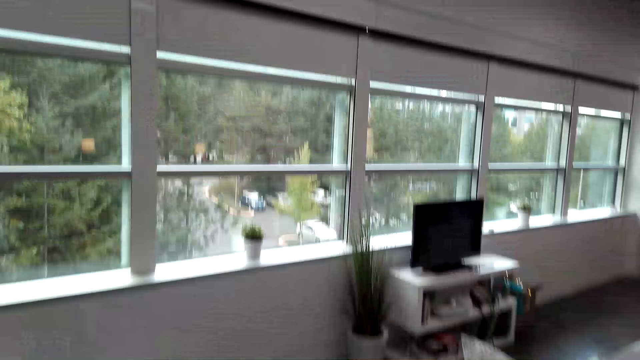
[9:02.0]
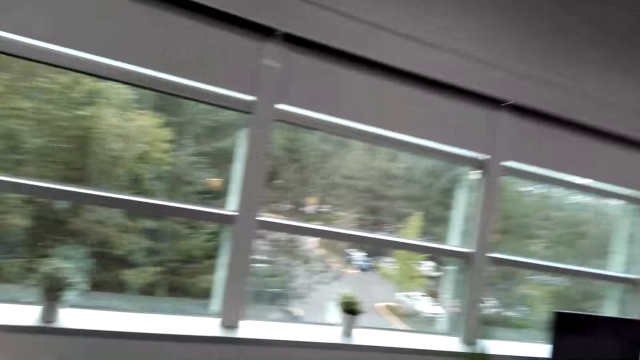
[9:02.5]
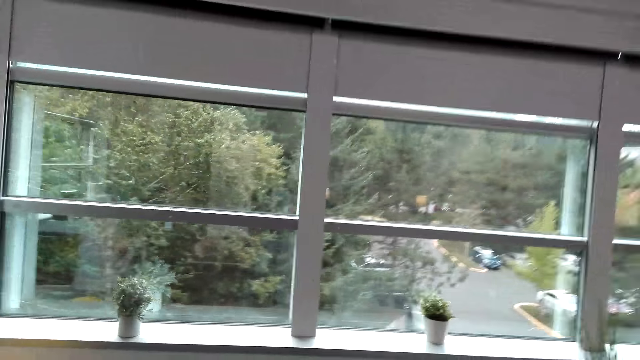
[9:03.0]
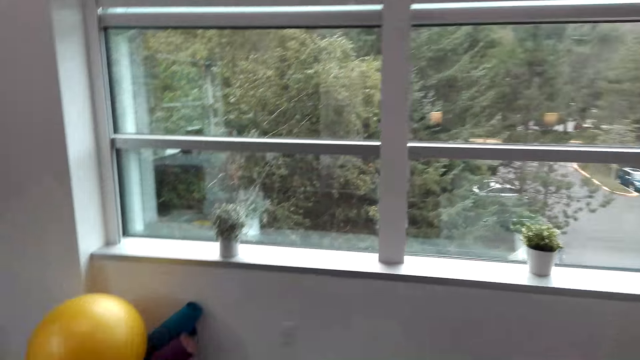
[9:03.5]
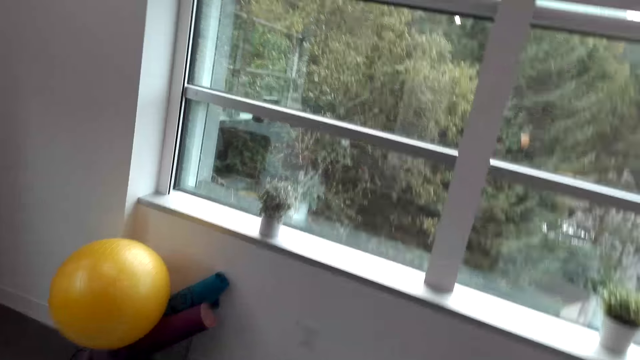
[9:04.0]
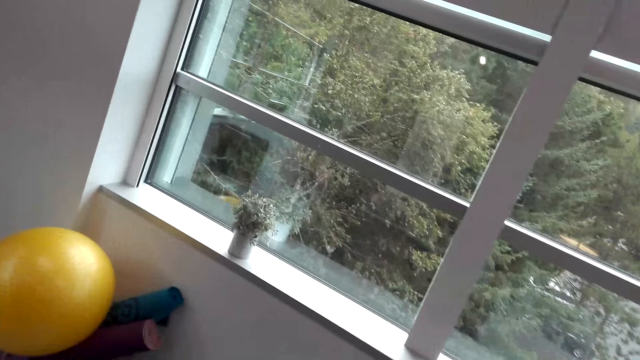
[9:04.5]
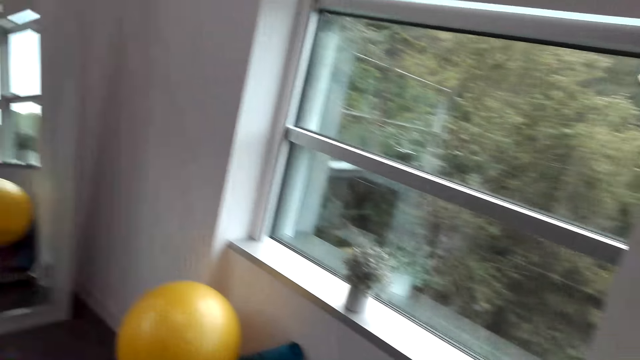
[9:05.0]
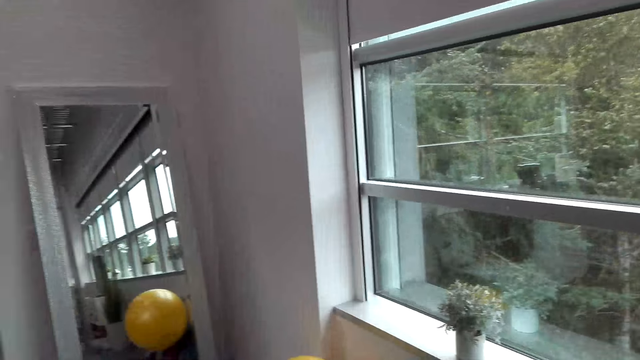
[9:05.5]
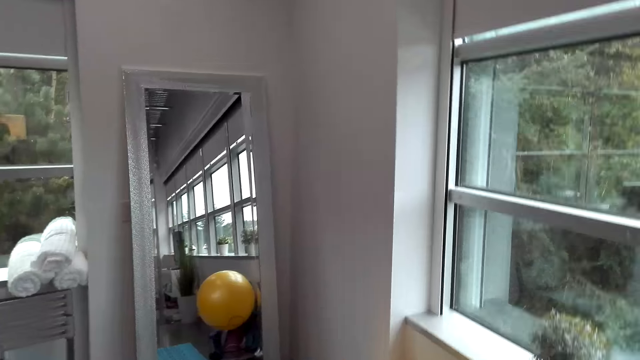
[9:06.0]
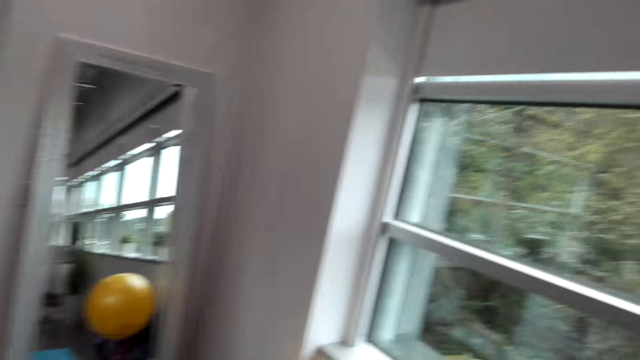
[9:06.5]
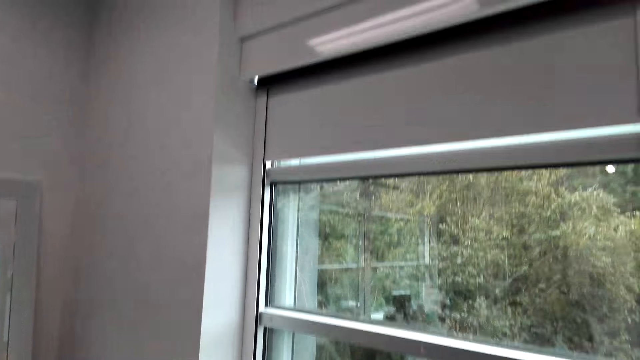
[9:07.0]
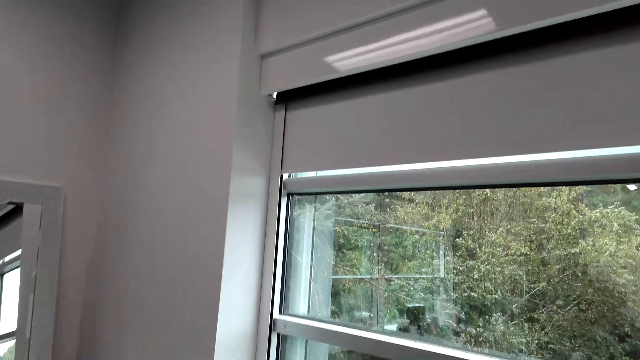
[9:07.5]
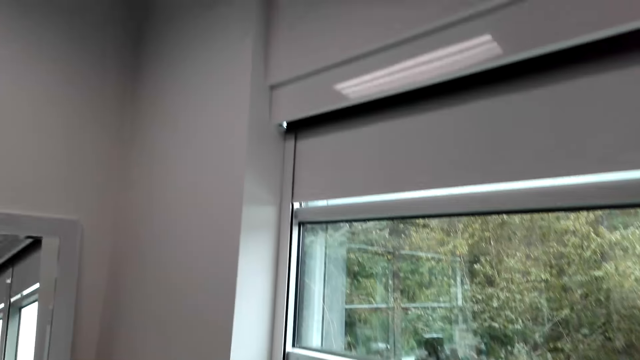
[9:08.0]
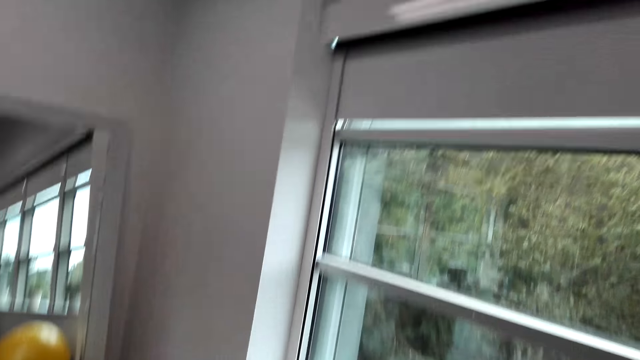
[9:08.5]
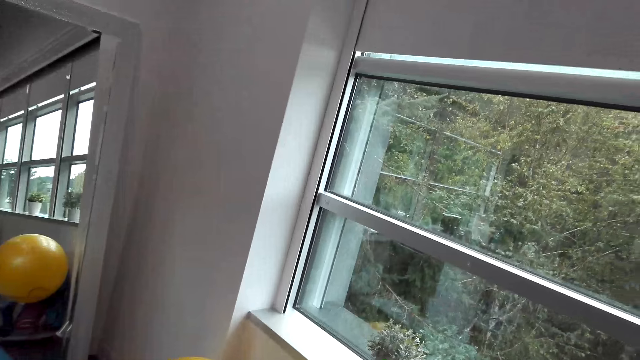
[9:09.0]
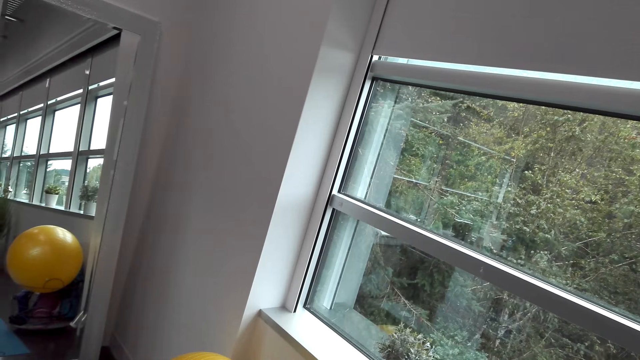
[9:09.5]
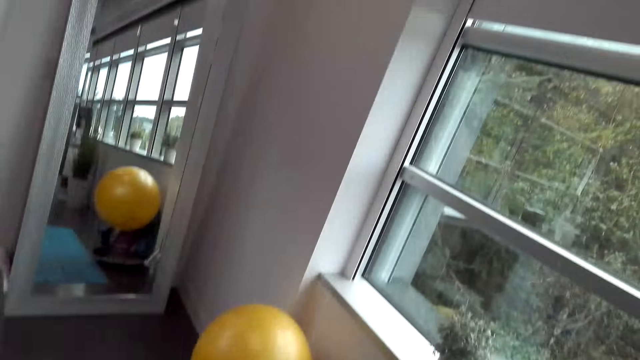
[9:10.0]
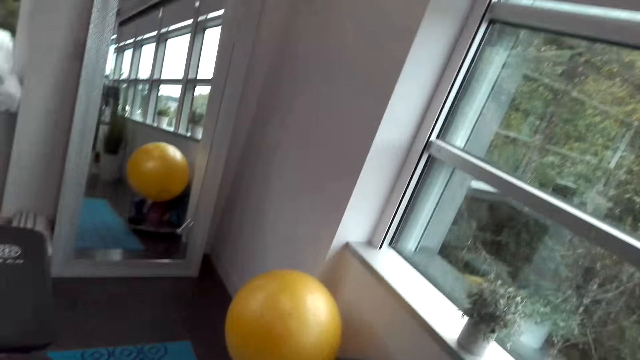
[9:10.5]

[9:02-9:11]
The camera wearer walks in the room. The woman talks to the camera wearer. The camera wearer talks to the woman. The woman and the camera wearer walk in the house. The camera wearer looks at the window. The woman dialogues with the camera wearer in the house.

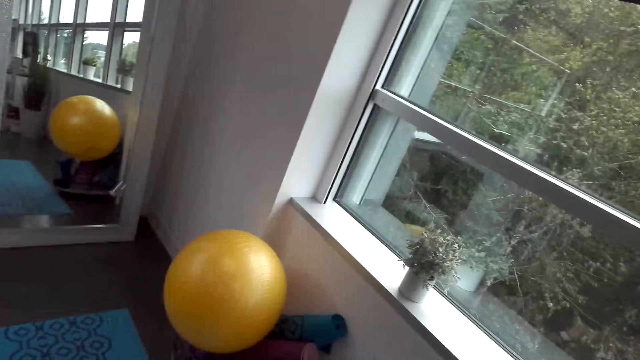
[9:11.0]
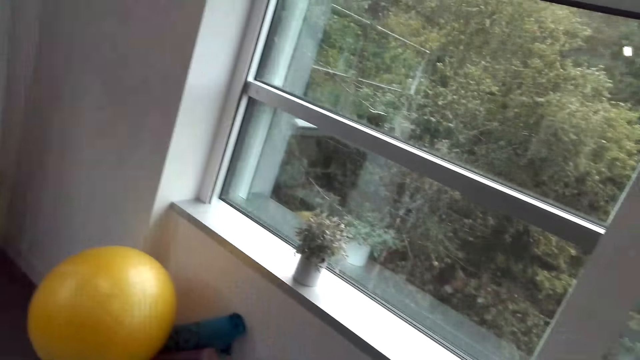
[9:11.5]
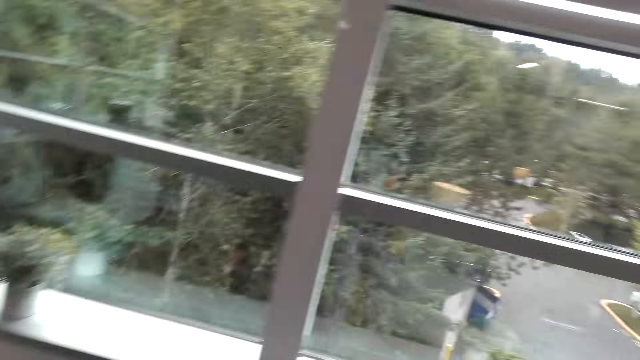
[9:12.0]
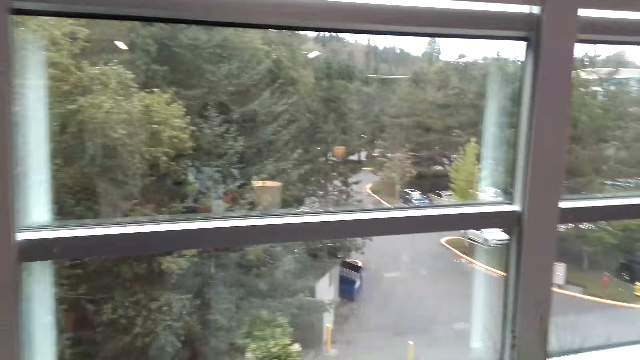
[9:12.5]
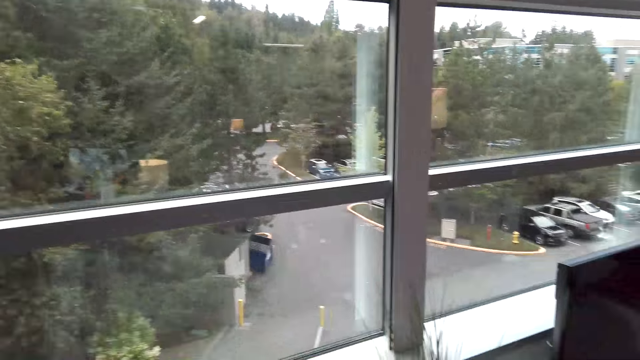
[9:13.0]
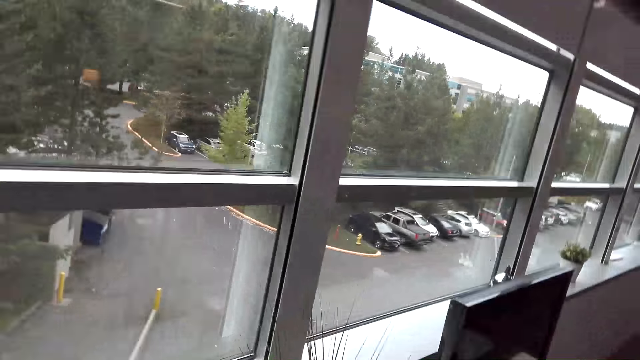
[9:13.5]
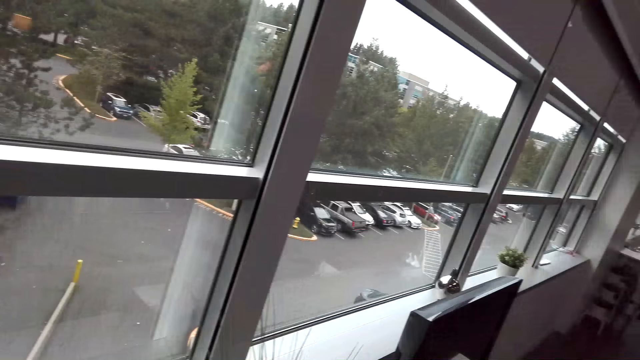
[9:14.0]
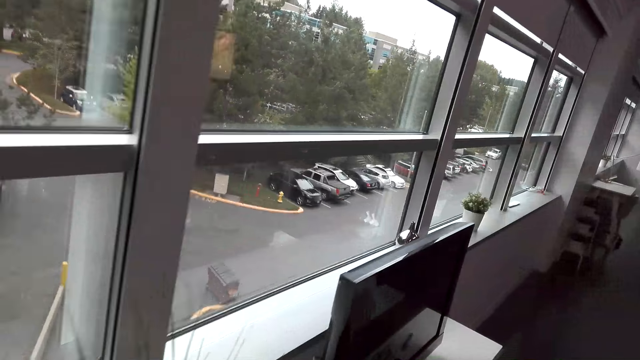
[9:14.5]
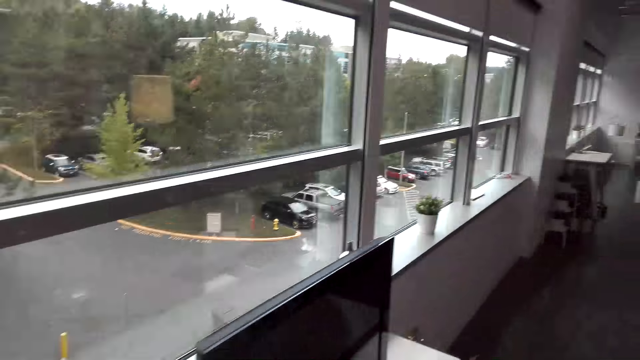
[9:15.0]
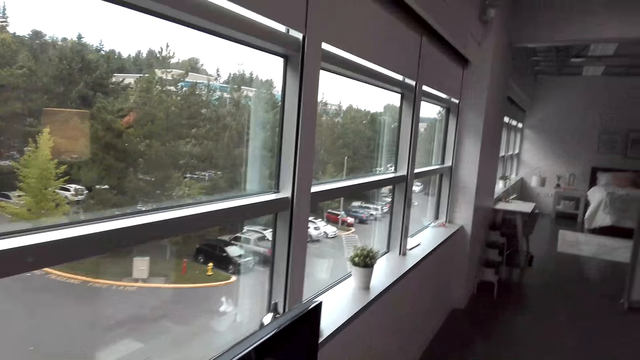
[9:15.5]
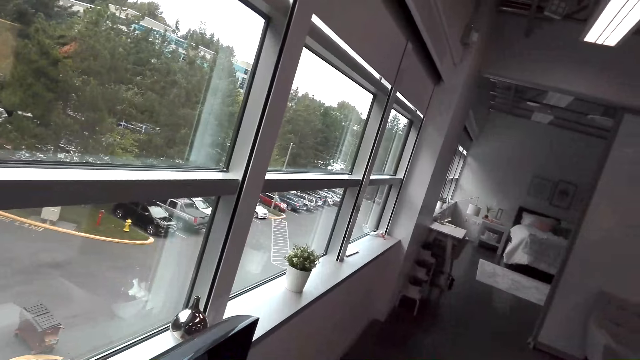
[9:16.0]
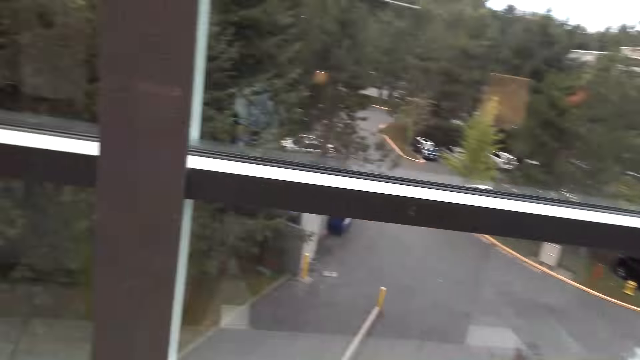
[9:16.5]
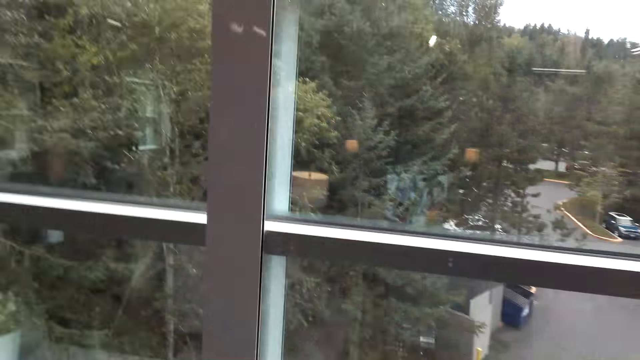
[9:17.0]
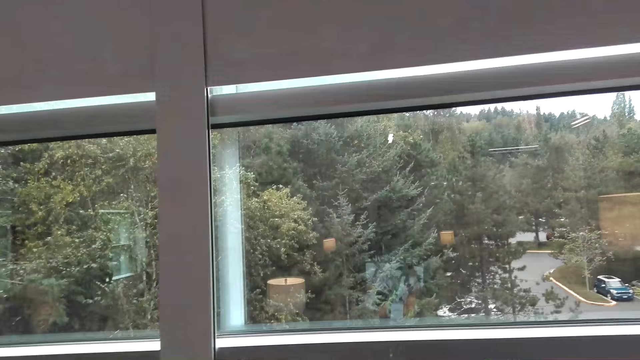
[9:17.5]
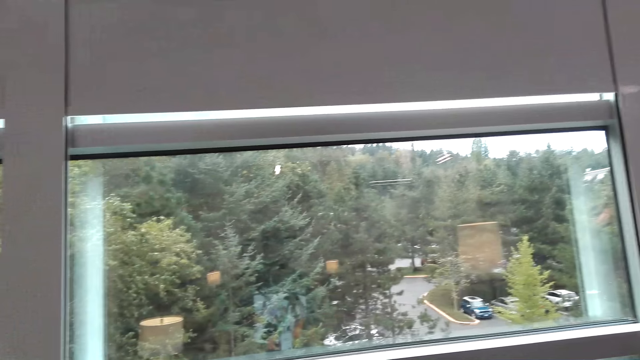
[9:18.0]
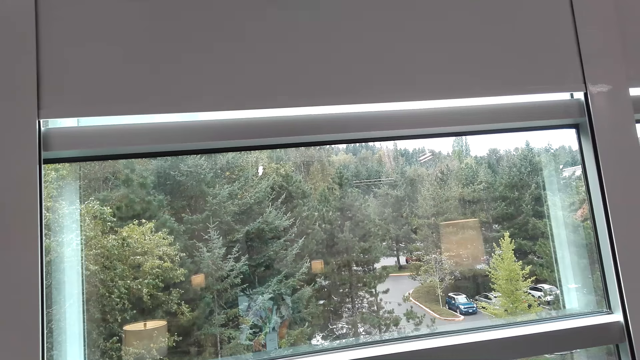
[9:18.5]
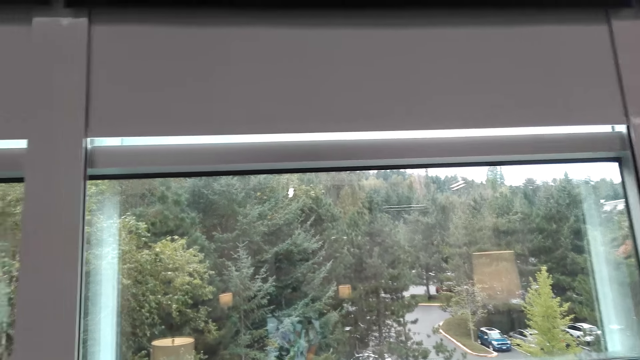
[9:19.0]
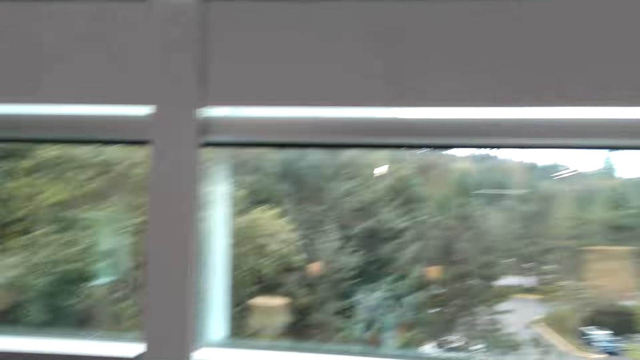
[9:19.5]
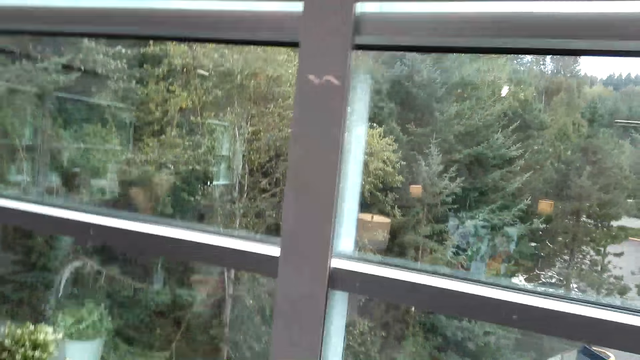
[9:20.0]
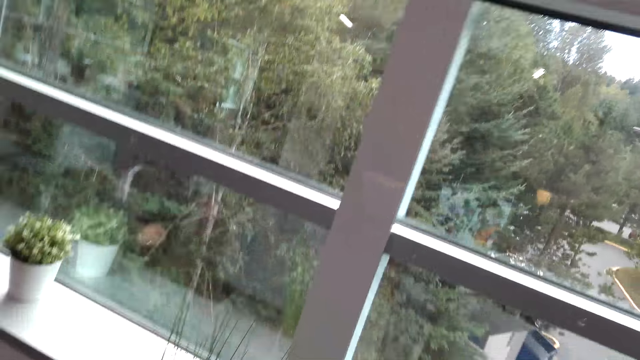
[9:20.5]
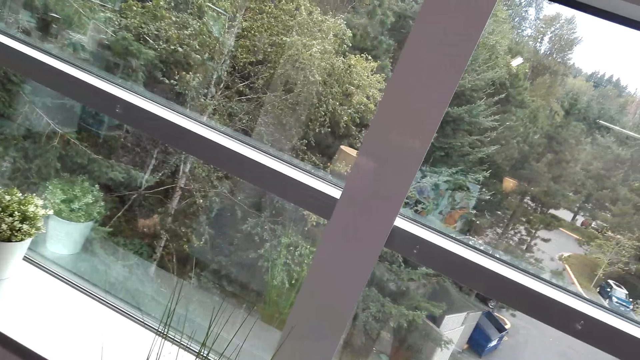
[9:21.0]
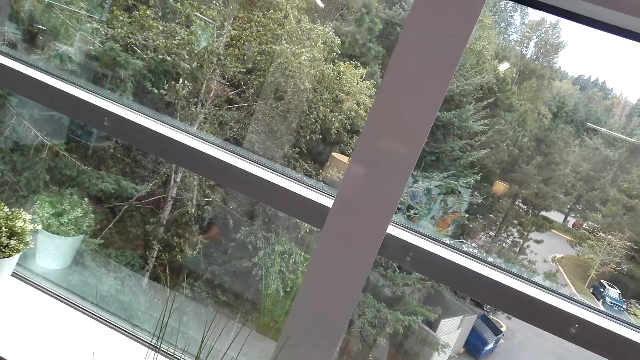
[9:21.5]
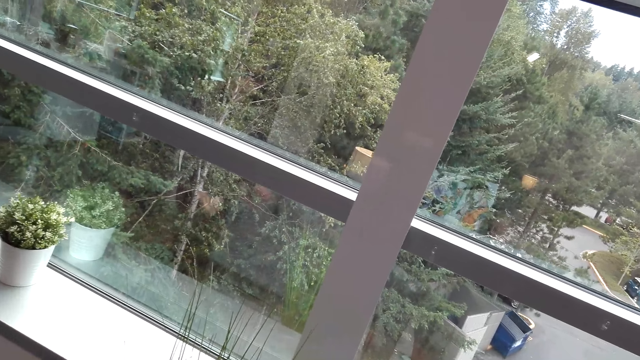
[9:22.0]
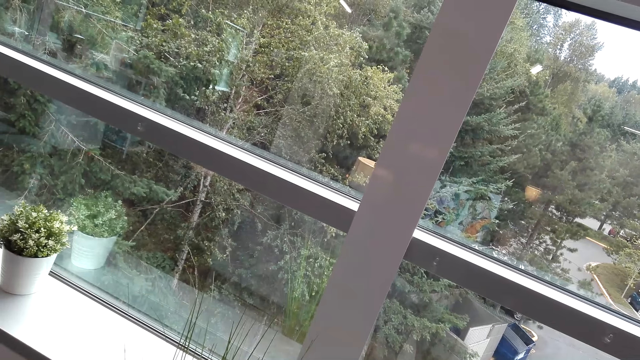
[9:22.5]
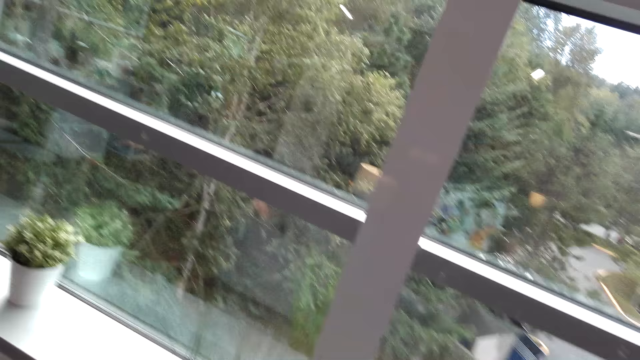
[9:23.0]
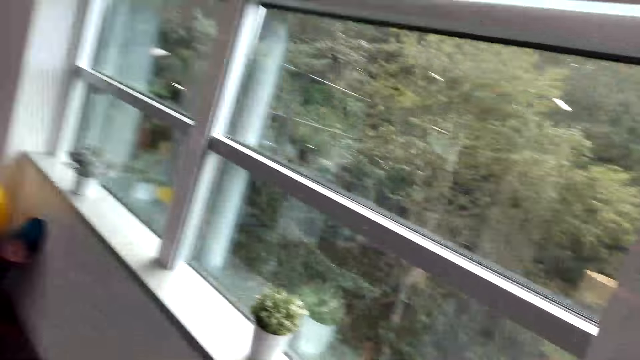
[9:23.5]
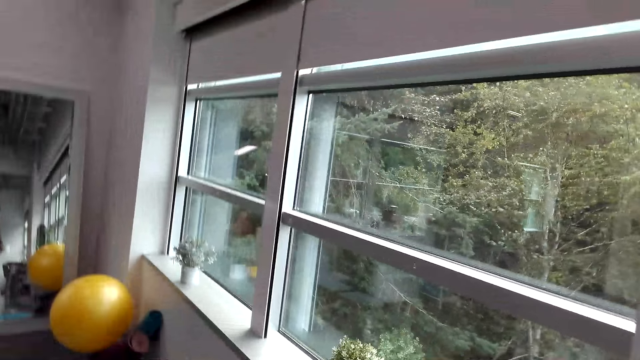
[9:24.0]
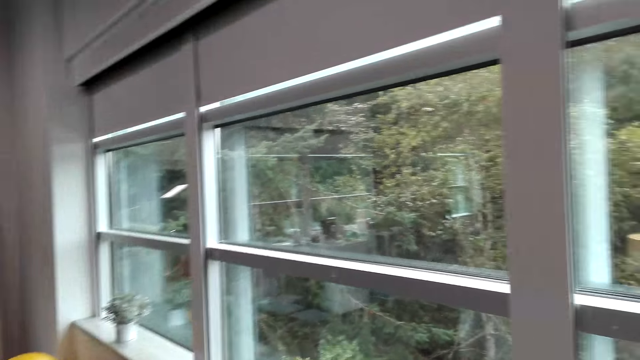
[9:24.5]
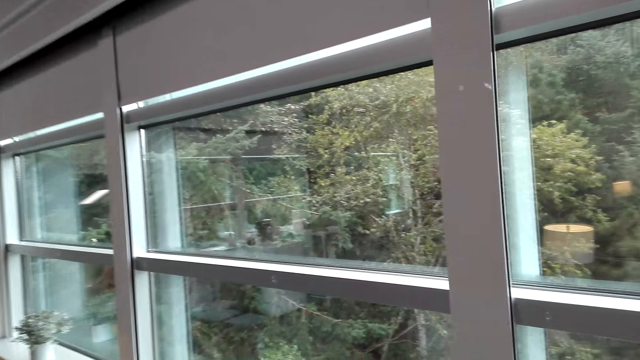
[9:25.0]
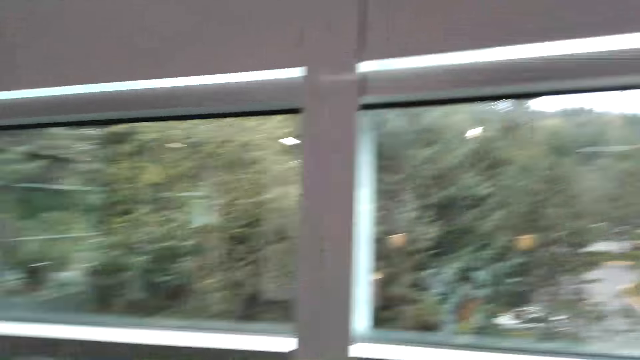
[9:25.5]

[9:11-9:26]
The camera wearer talks to the woman. The woman talks to the camera wearer. The woman and the camera wearer walk in the showroom. The camera wearer dialogues with the woman in the showroom.
